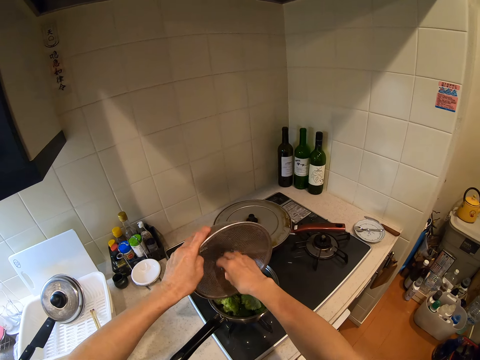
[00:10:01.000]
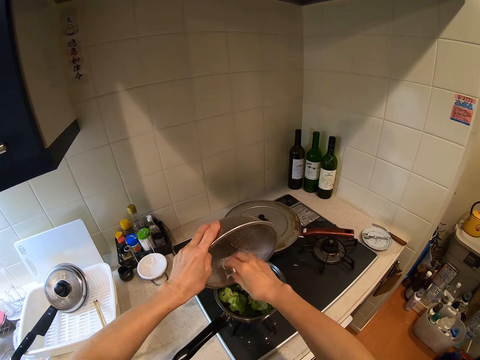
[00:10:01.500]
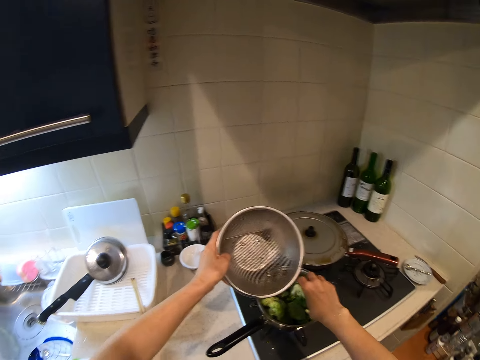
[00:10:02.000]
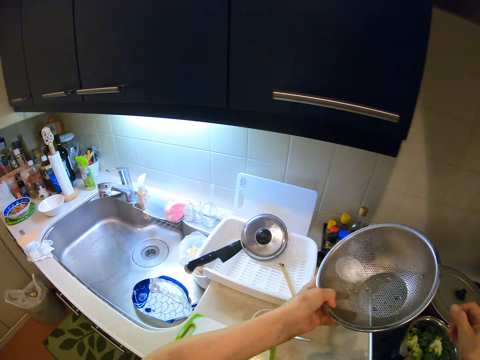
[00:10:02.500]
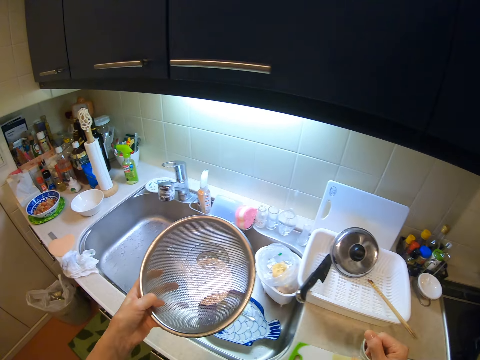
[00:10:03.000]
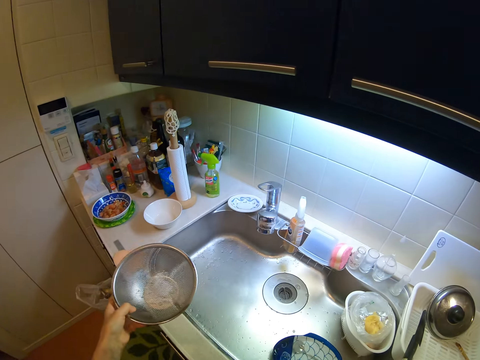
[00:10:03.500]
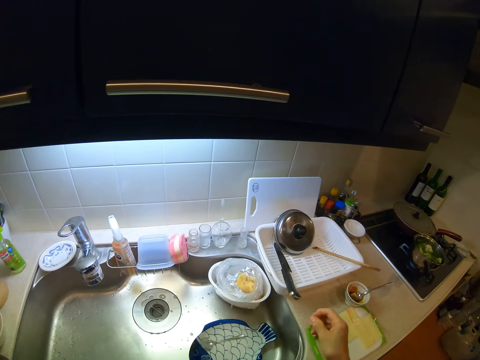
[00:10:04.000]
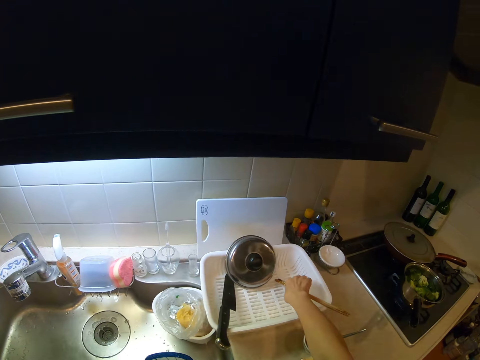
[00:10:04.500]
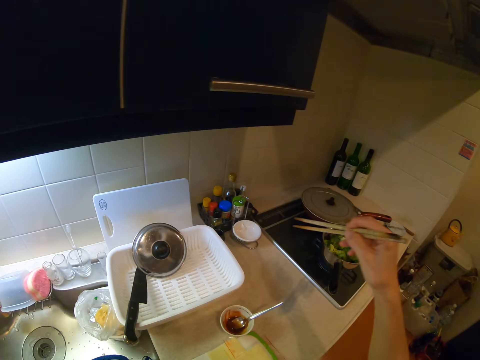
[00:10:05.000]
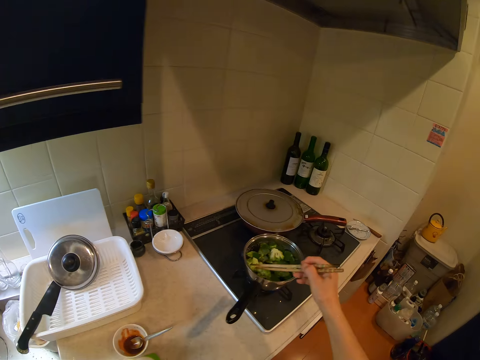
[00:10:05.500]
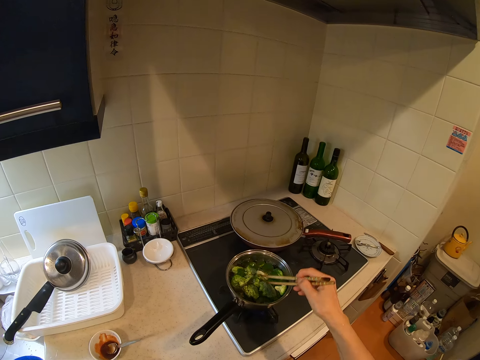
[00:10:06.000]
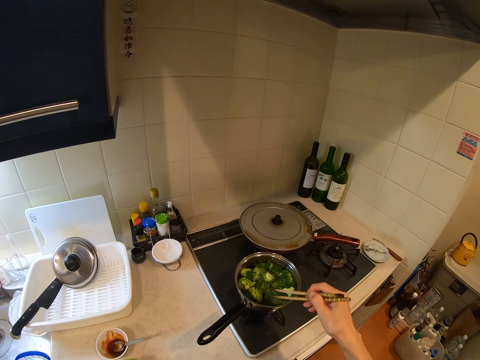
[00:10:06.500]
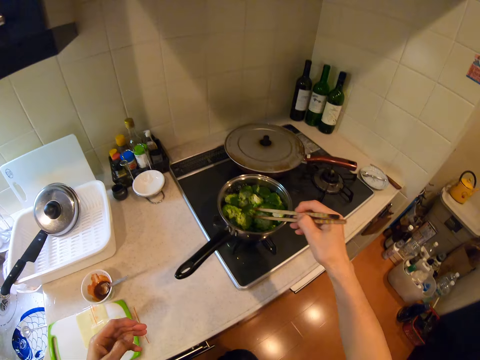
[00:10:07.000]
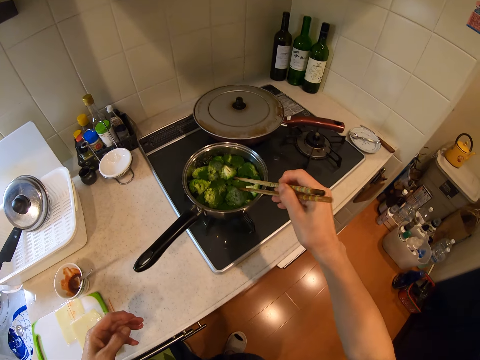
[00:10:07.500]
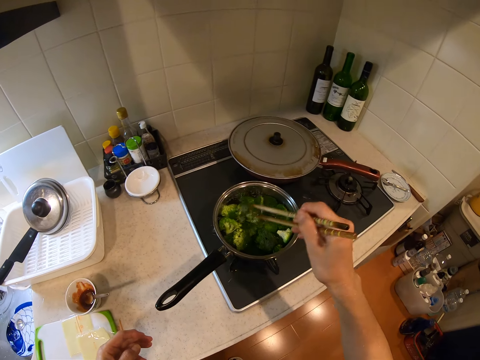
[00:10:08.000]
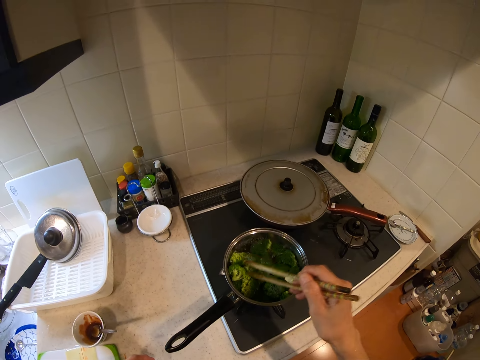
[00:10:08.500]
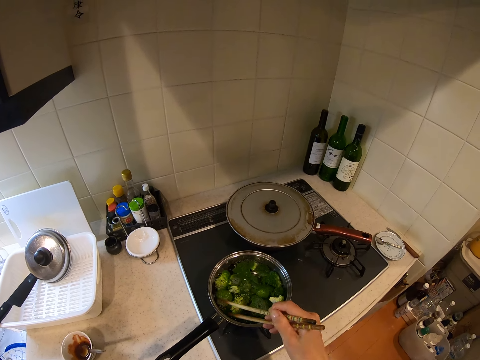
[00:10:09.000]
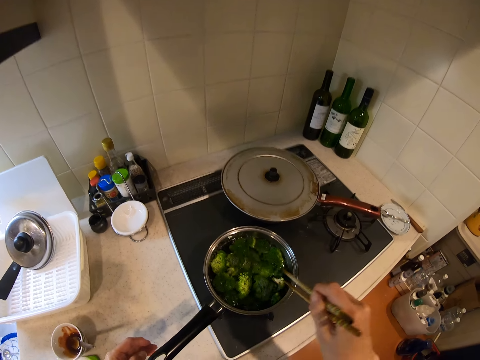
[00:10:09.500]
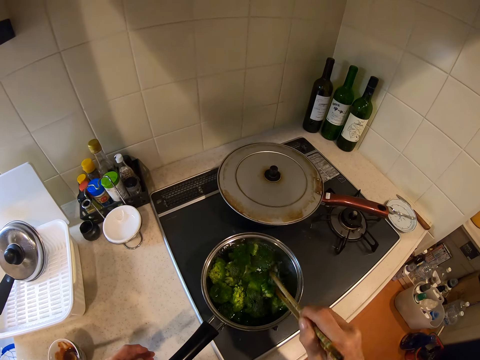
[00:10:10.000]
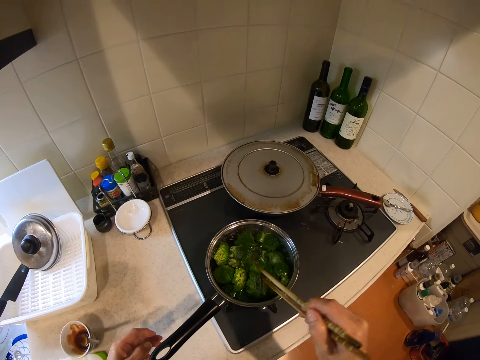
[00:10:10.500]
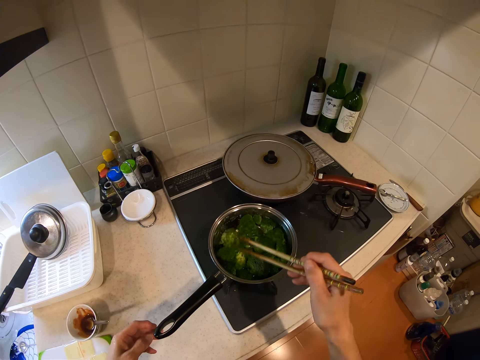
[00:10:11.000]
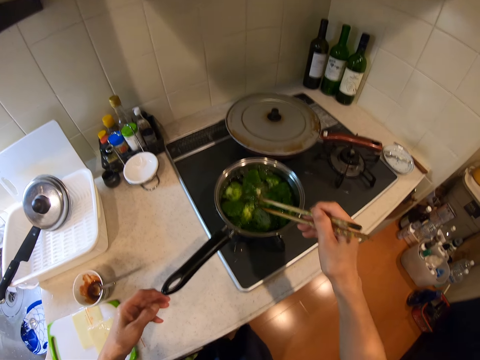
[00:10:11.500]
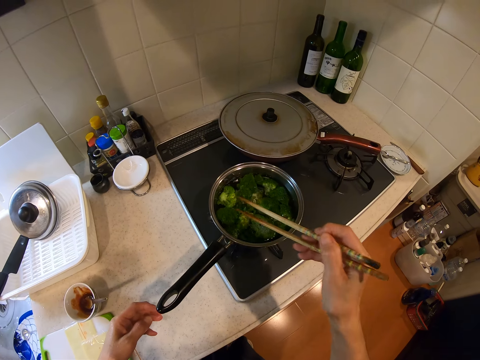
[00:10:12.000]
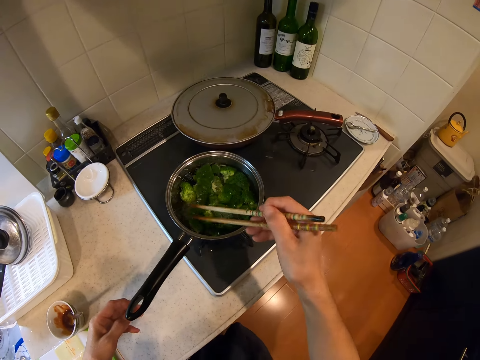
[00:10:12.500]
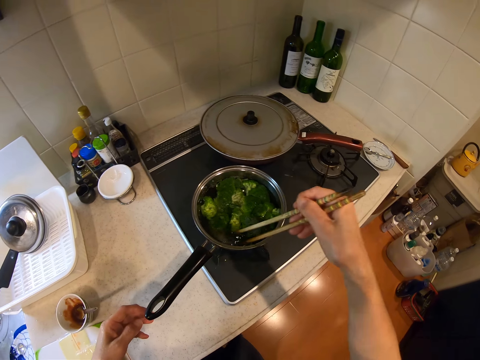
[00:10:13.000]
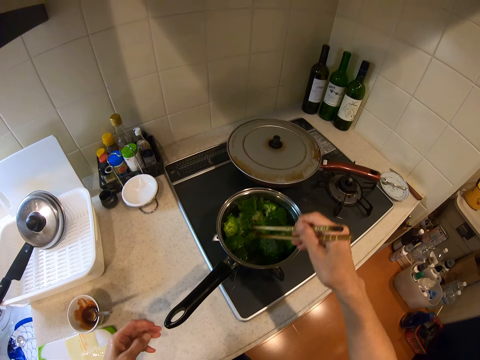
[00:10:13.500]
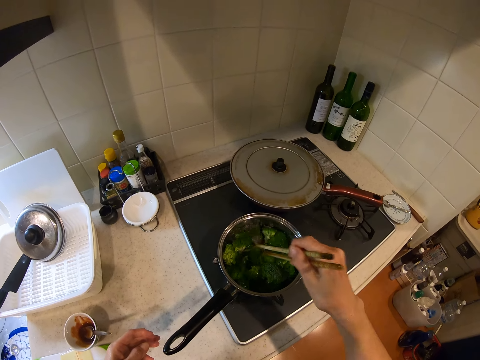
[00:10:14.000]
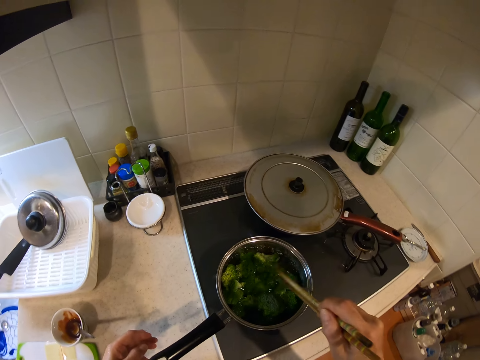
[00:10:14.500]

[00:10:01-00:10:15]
The camera wearer removes the vegetables with her hand. She puts the sufuria down. She picks up chopsticks from the rack with her right hand. She stirs the vegetables in the pot with the chopsticks.

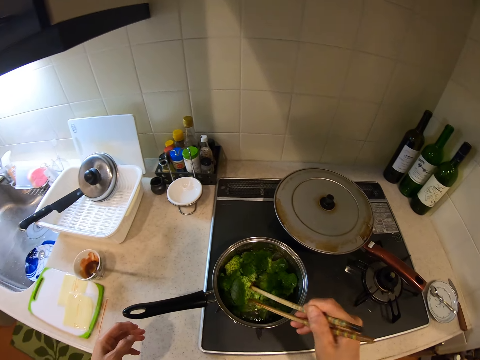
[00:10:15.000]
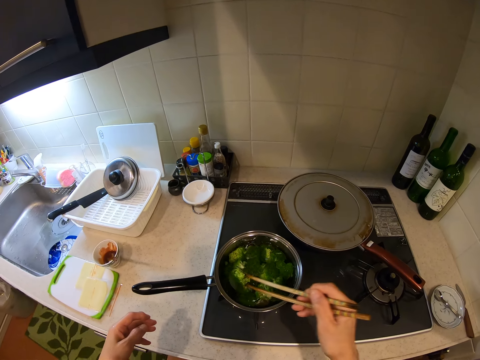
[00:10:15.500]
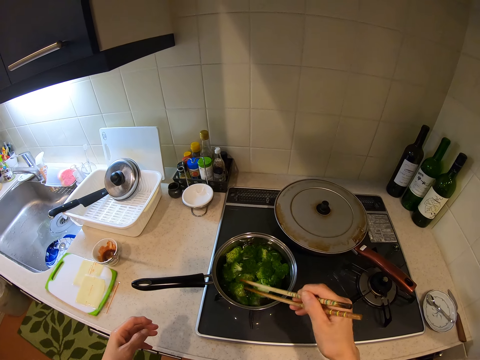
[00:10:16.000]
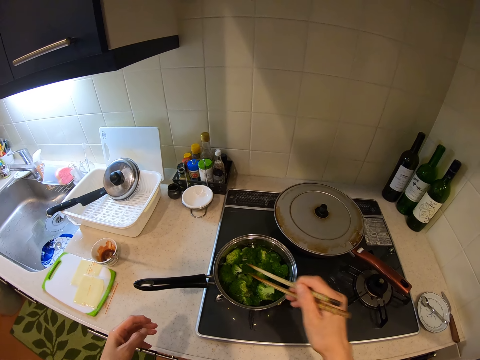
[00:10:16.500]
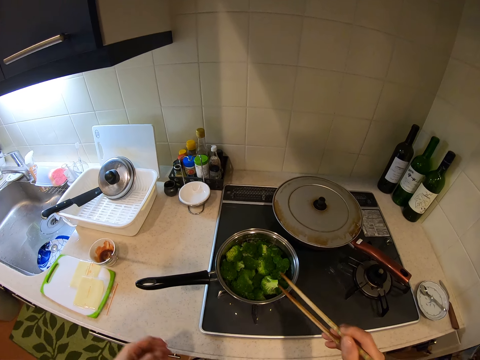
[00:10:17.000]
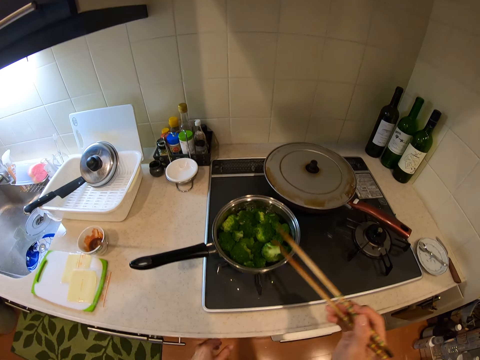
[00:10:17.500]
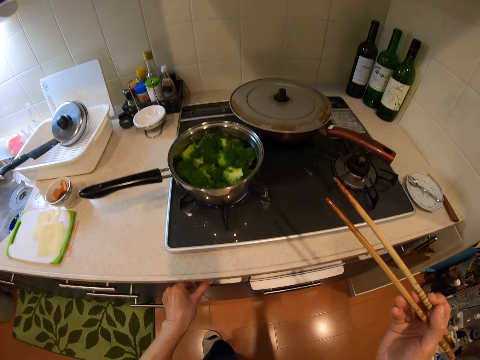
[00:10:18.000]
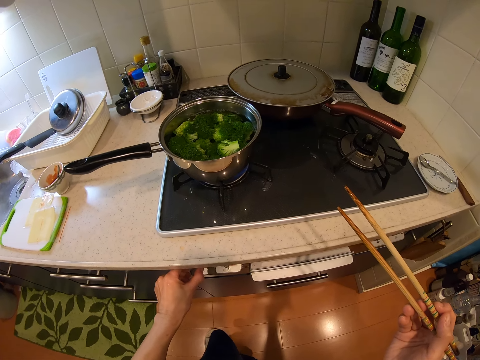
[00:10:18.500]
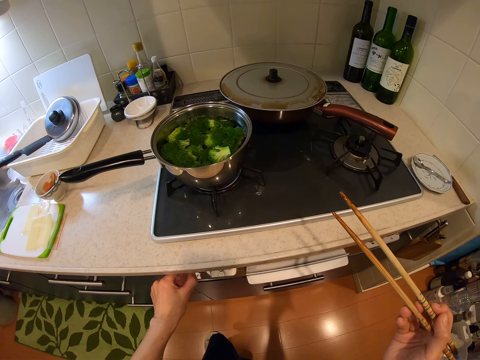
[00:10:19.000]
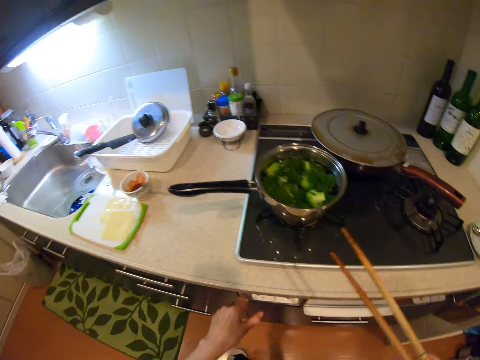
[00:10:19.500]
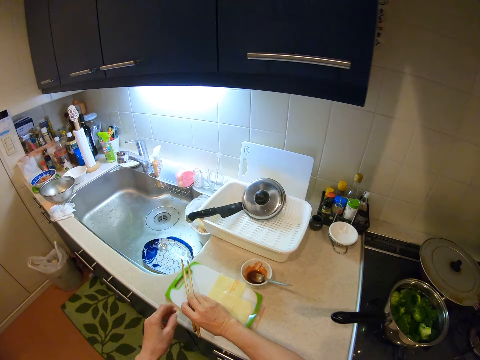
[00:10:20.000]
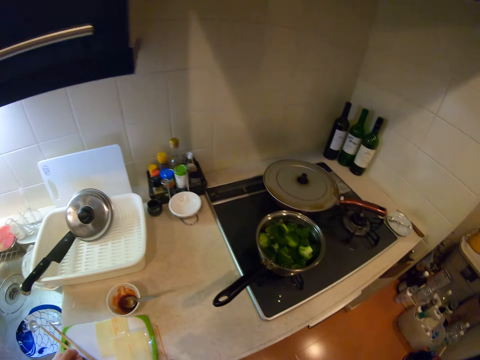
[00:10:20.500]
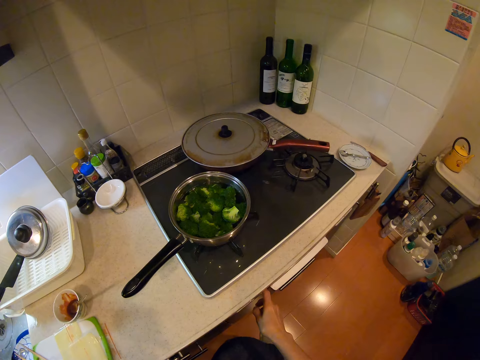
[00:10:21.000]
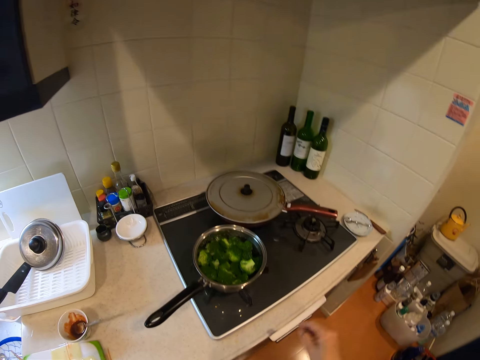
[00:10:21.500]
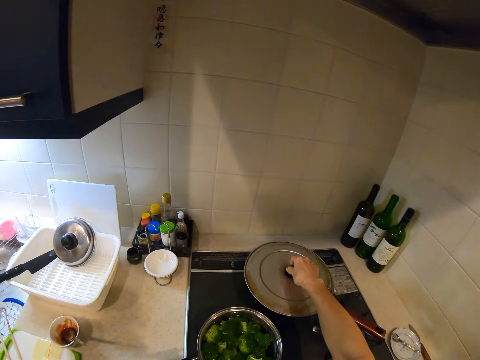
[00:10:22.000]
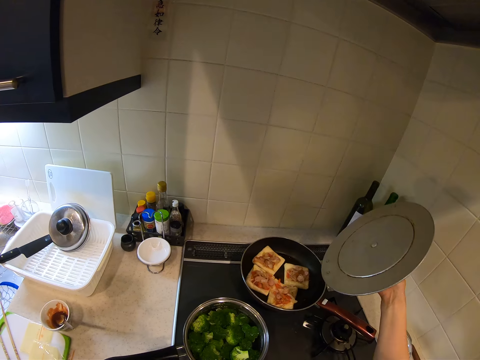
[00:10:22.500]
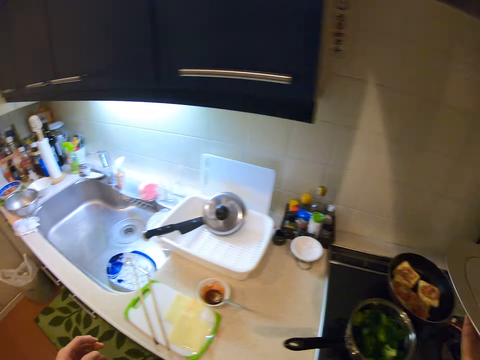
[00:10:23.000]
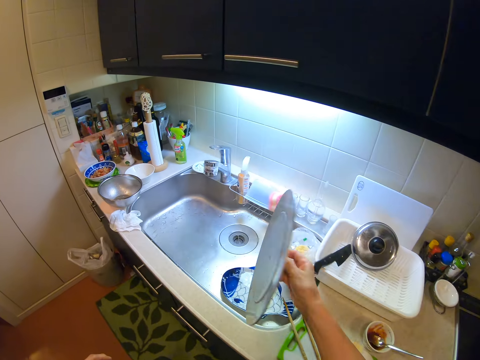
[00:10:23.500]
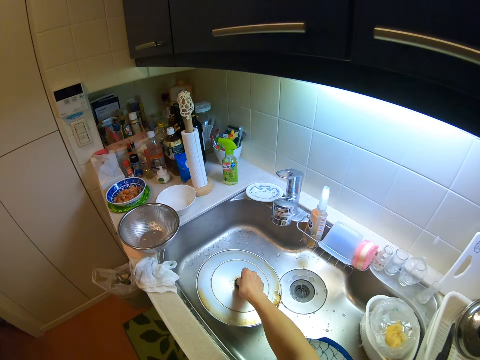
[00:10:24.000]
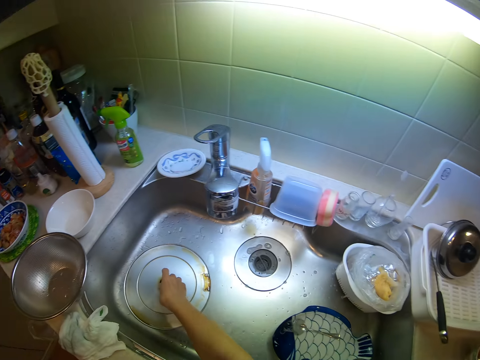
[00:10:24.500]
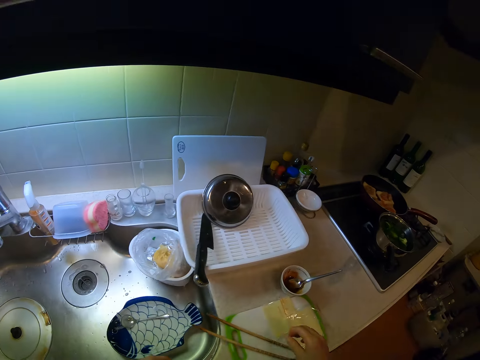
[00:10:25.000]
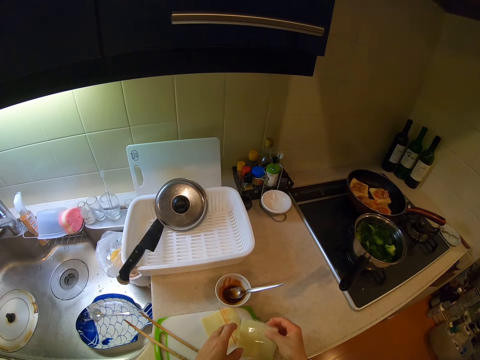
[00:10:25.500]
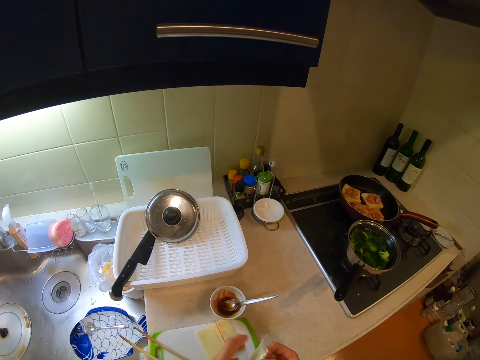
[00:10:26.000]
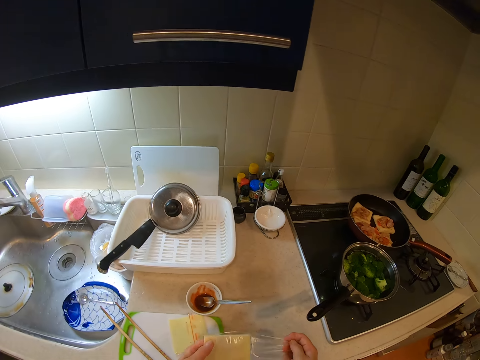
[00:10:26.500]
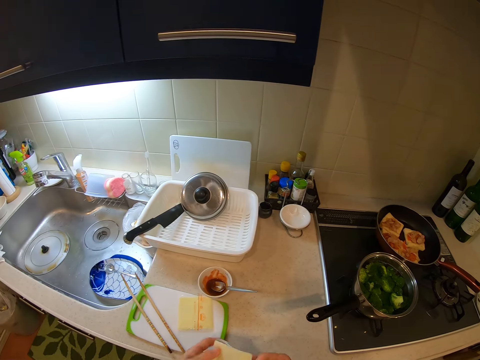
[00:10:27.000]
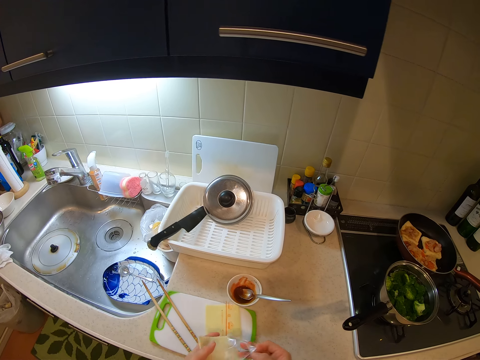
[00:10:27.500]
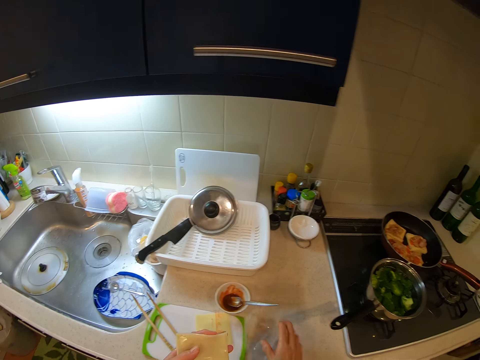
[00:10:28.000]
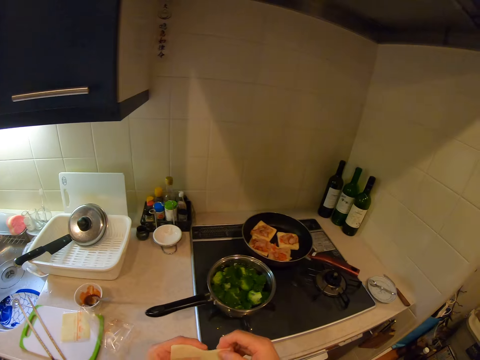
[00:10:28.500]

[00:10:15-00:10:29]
The camera wearer hits the stick on the sufuria. She adjusts the pressure of the cooker with her left hand. She drops the chopsticks on a chopping board. She touches the gas. She lifts up a cover from a frying pan with her right hand. She drops the cover into the kitchen sink. She picks up a slice of cheese from the chopping board. She unpacks something.
